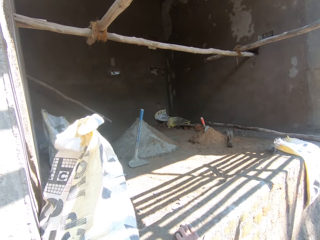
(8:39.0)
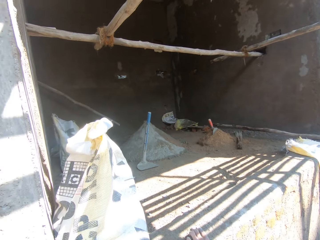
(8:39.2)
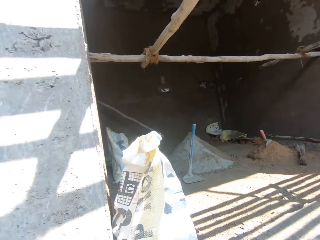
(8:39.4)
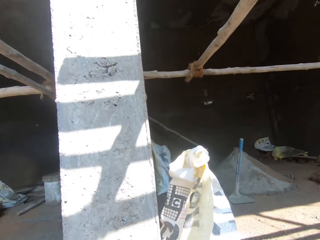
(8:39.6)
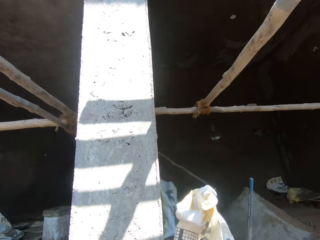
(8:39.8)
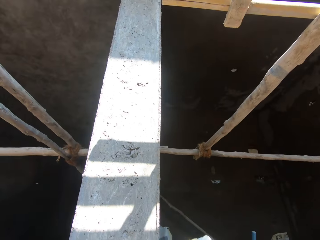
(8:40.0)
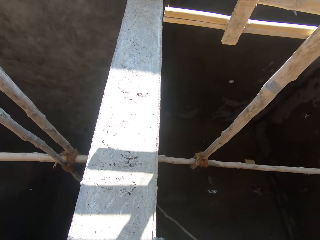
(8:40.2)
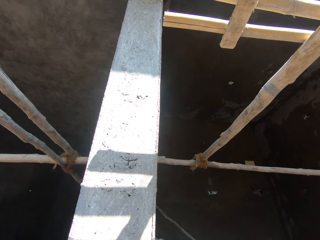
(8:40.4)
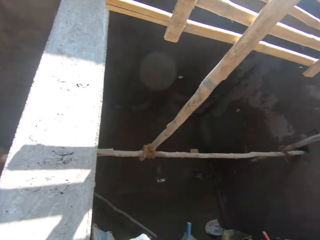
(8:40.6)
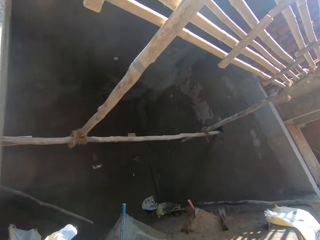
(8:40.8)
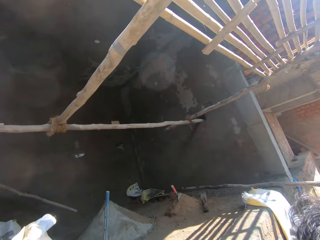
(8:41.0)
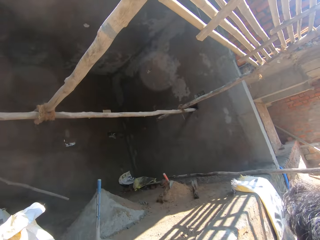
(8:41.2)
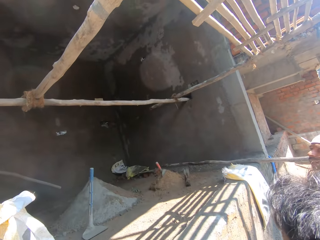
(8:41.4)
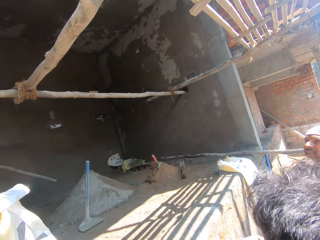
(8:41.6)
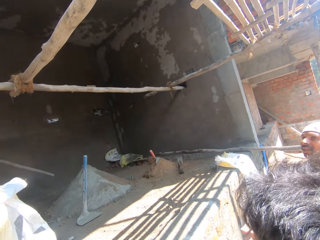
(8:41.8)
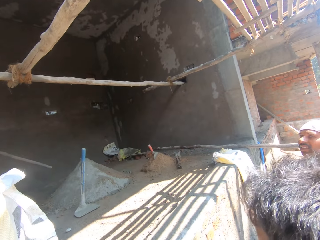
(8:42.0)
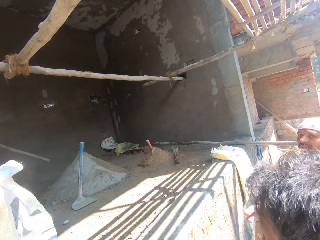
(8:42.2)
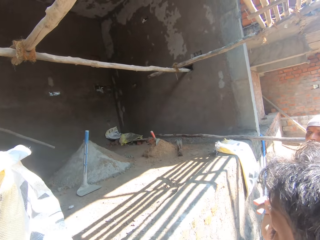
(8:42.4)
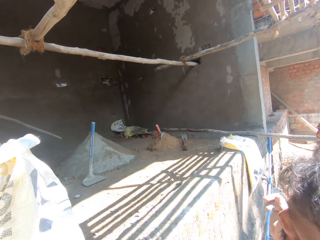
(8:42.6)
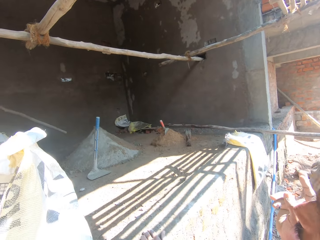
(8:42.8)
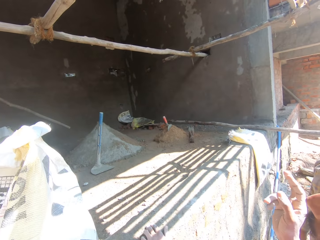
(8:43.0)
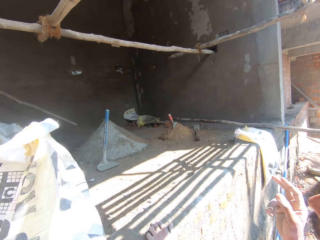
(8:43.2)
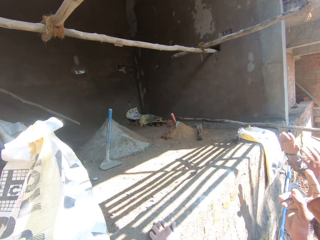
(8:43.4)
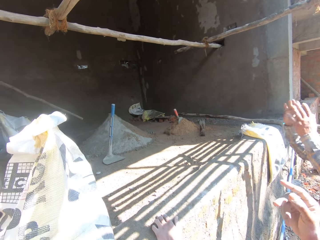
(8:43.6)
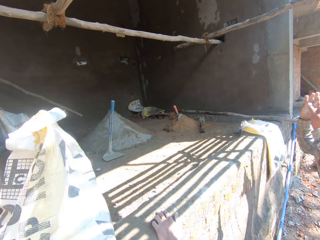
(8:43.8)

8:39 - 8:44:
A man interacts with another man.

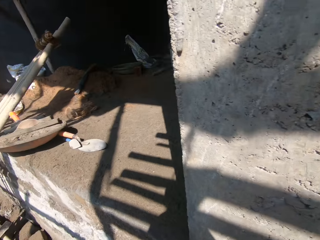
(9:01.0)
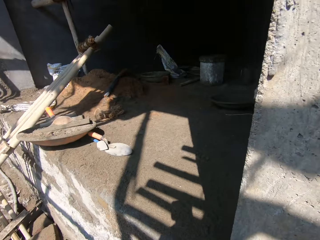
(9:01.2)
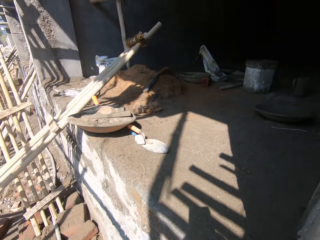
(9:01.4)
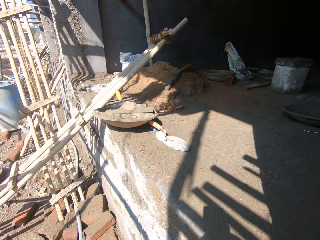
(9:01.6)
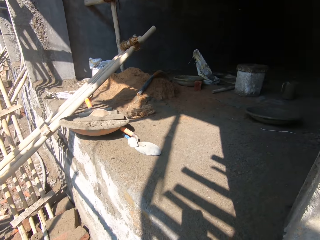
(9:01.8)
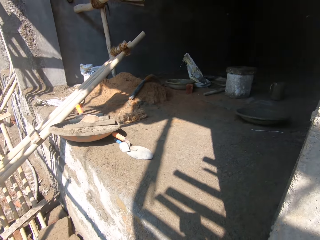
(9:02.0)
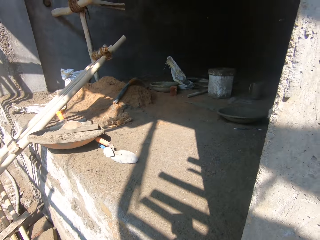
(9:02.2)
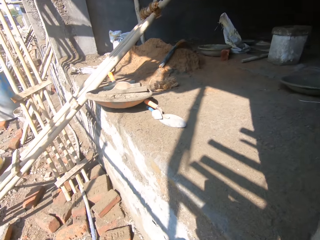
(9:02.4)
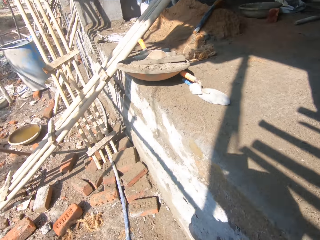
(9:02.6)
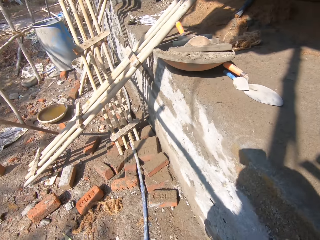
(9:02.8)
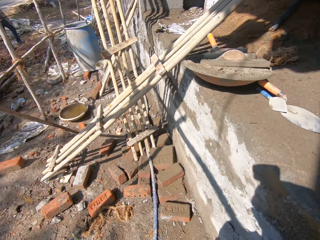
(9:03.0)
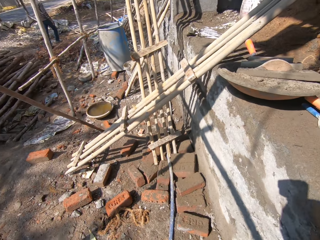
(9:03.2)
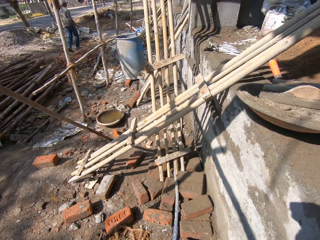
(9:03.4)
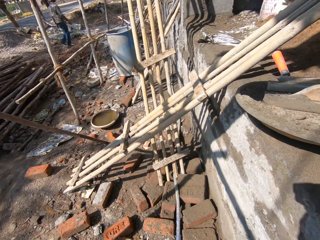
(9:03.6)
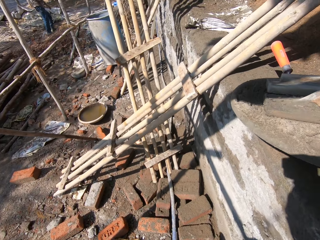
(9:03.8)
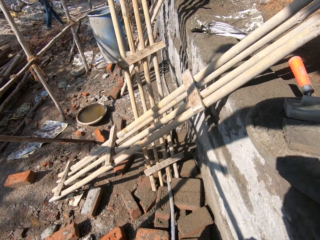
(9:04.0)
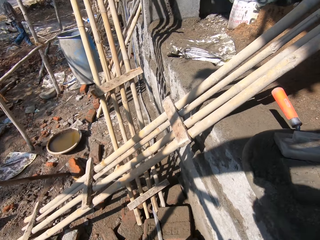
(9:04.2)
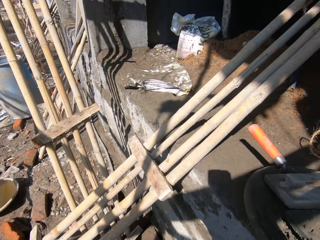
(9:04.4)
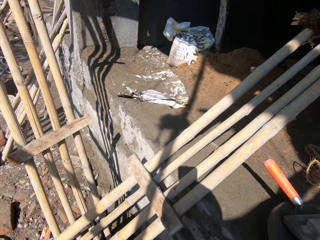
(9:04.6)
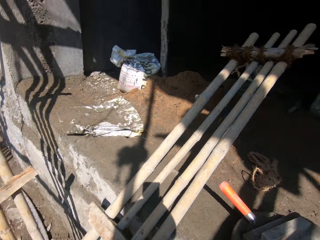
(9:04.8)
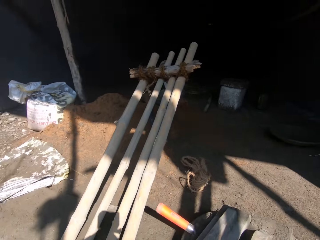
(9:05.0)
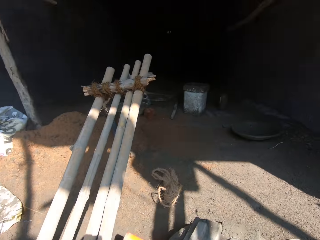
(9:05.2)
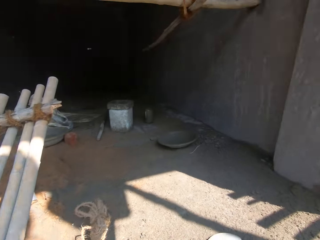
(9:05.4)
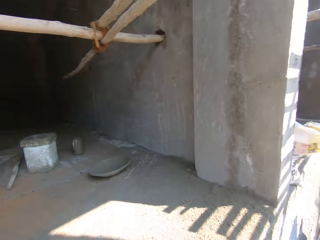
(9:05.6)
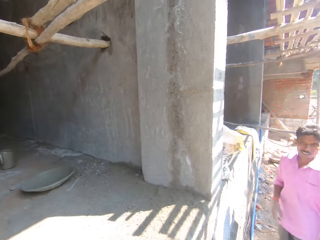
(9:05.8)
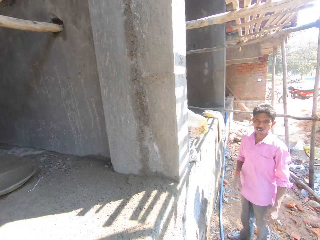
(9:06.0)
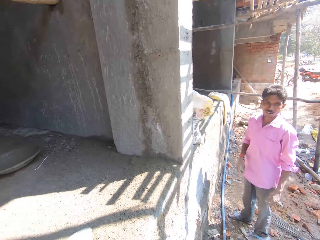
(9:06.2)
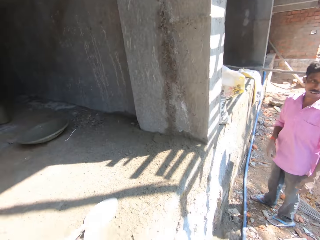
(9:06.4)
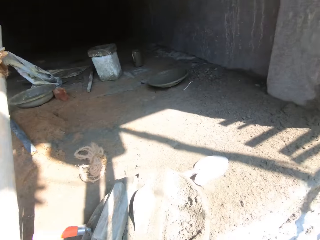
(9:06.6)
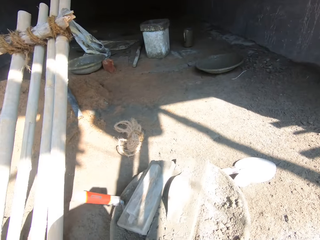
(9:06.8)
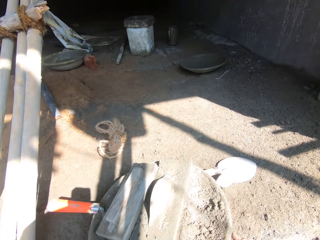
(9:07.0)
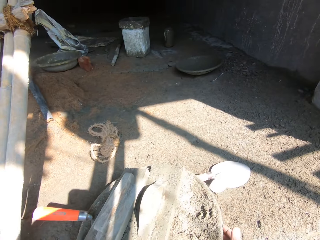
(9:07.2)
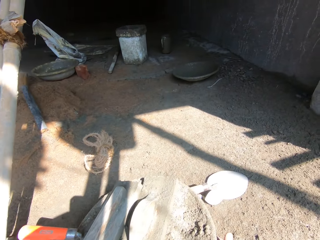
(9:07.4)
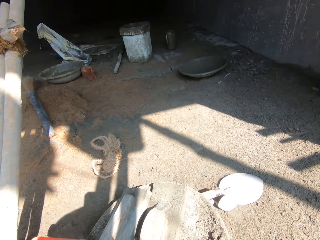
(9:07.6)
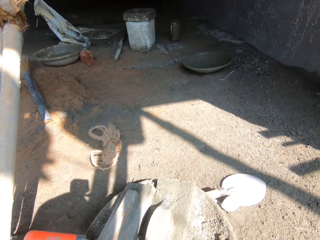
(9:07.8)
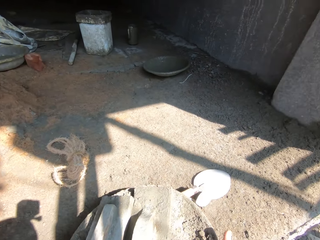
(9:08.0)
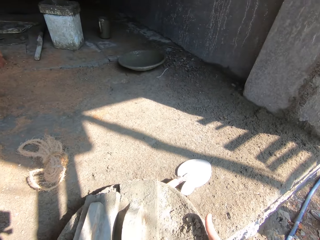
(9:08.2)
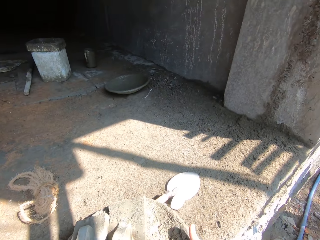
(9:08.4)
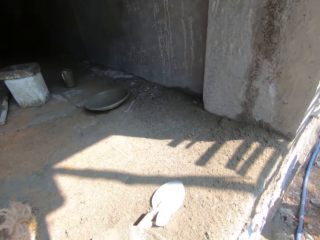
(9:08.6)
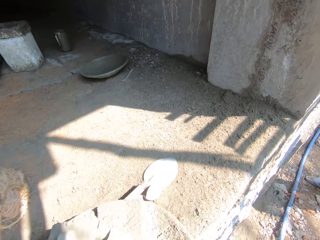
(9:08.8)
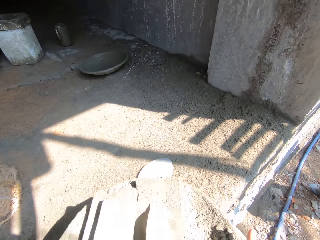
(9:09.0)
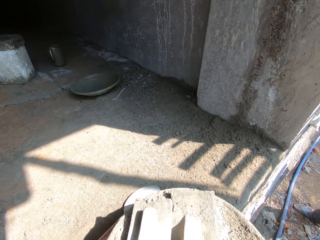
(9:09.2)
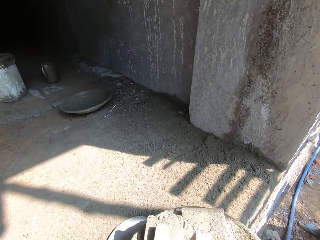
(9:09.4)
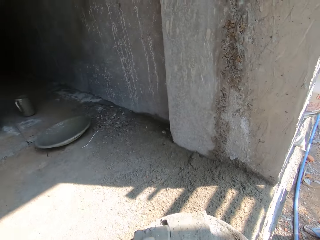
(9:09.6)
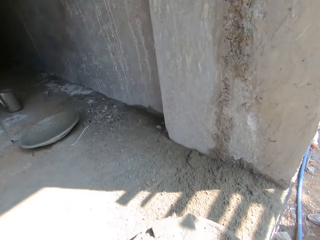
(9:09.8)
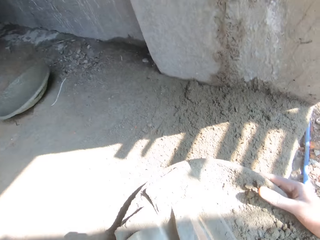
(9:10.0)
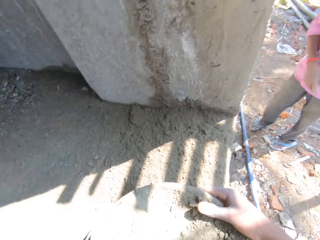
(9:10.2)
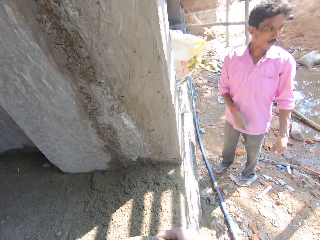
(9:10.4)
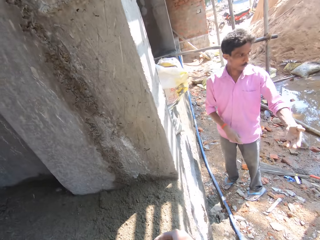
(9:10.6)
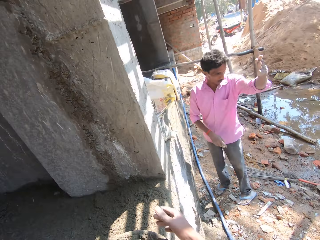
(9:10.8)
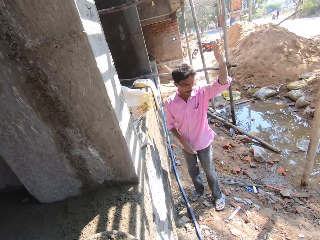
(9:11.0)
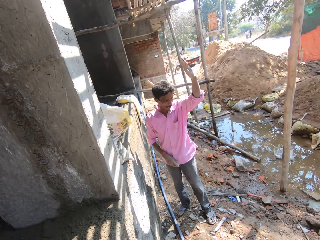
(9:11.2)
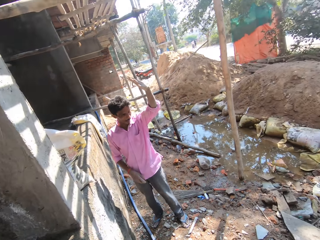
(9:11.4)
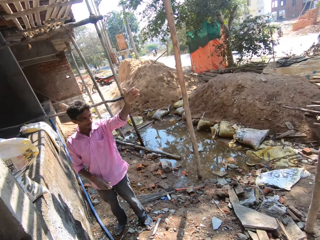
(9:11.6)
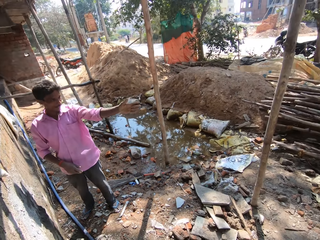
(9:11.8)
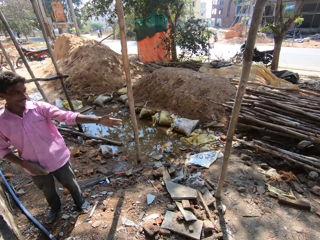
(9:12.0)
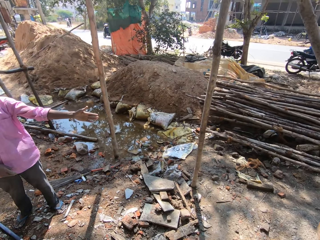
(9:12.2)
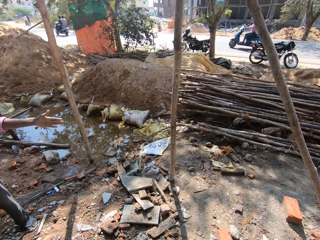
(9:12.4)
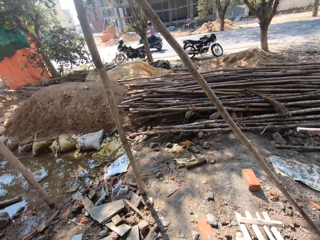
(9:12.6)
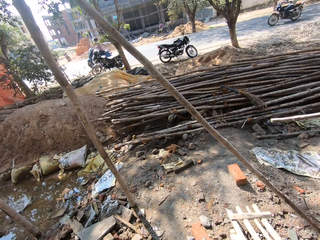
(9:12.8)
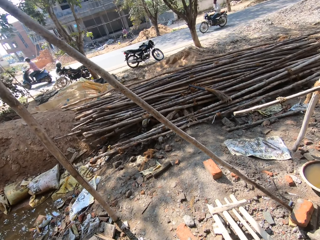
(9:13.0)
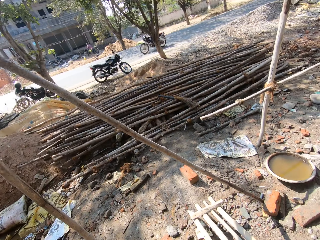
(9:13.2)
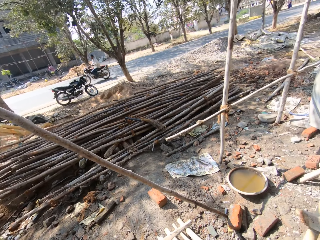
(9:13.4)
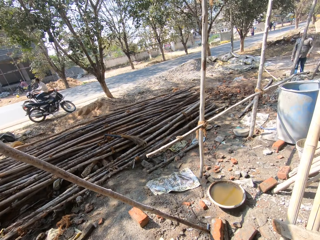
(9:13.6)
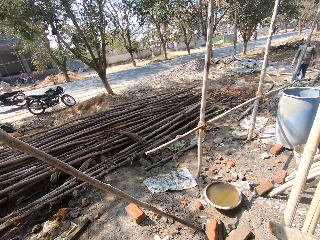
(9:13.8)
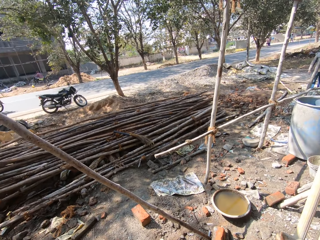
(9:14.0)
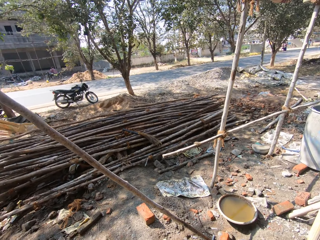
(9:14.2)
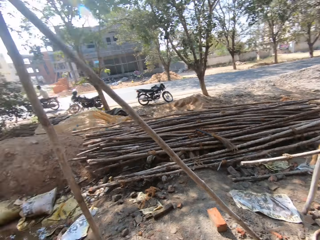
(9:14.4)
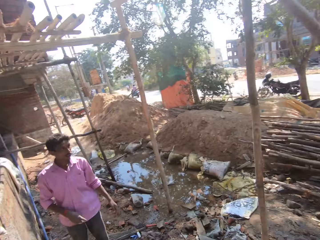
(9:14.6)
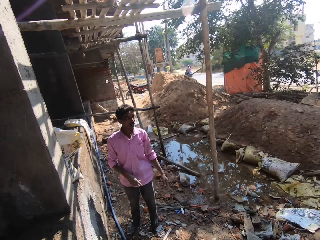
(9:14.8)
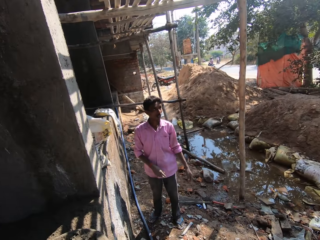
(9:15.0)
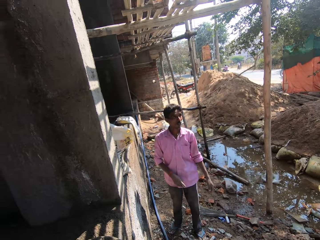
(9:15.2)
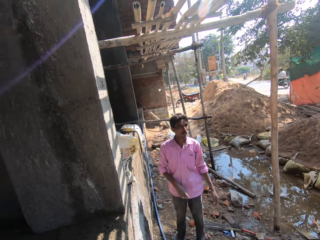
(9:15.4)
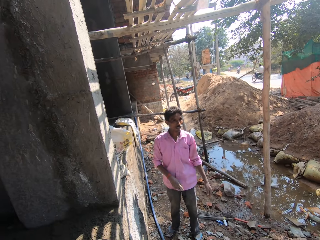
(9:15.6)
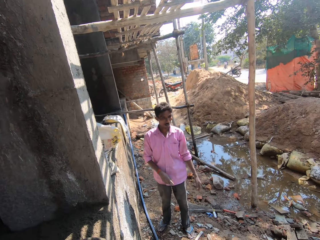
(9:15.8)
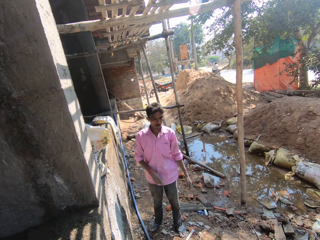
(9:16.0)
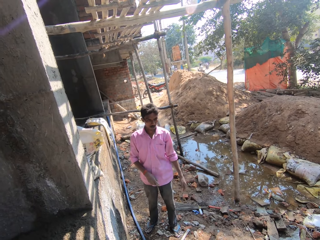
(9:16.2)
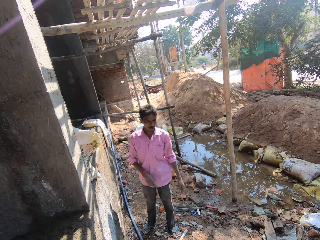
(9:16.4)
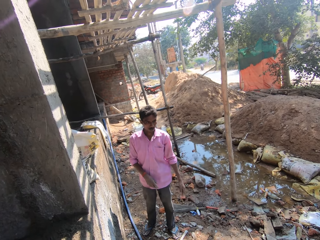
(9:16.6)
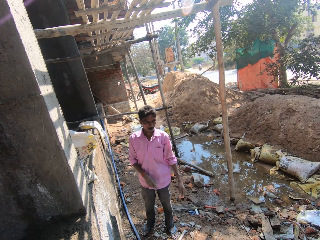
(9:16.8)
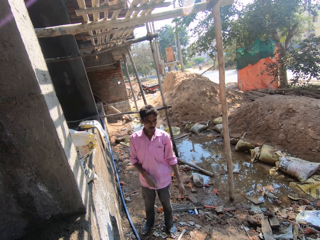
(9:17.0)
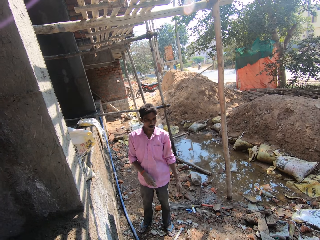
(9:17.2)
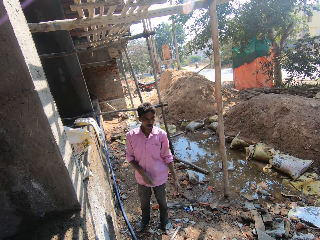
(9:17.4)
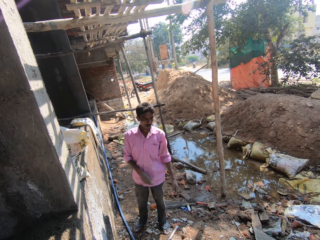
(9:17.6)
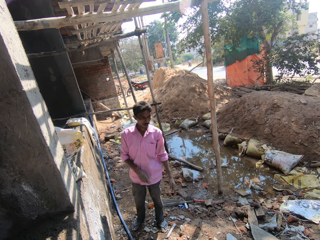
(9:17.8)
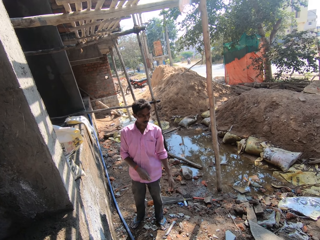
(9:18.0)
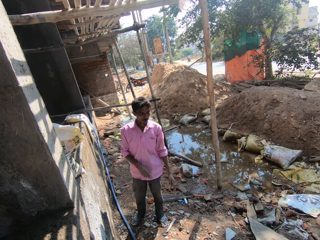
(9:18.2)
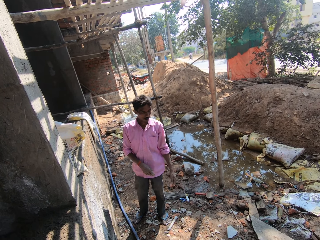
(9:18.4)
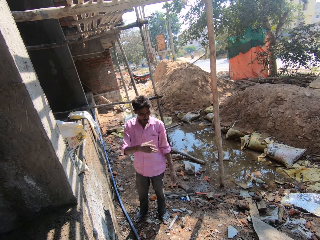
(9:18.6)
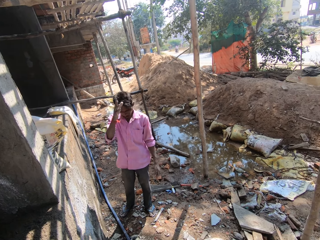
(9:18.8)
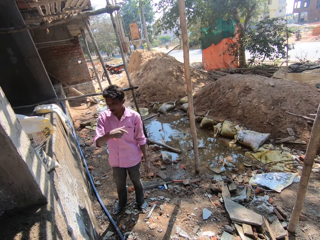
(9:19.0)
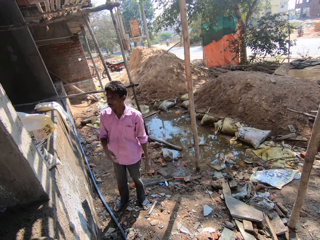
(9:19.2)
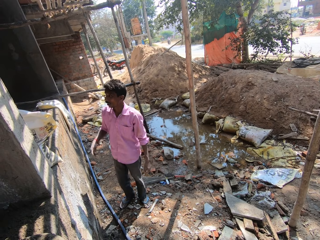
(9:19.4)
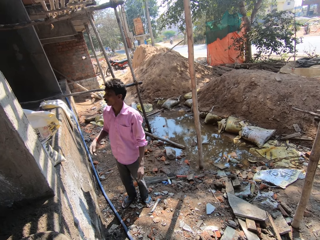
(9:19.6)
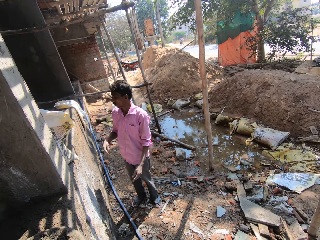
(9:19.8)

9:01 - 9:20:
The camera wearer looks around the construction site and walks on the construction site. A man walks around. The camera wearer looks at a person. The person looks around. The camera wearer picks up a tray of concrete. They interact with the person and put the tray of concrete on the ground. They look at the person. The person waves his hand. The camera wearer looks across the road. The man interacts with the person. The camera wearer looks at the person. They look right.
